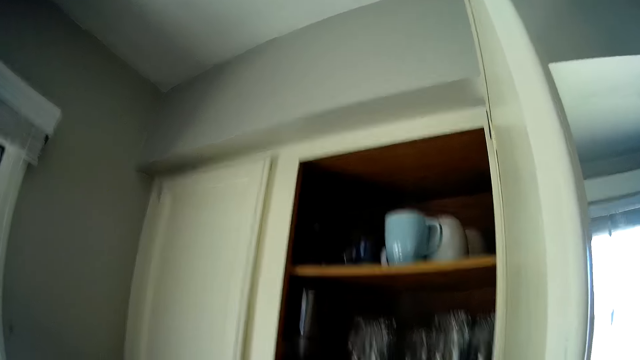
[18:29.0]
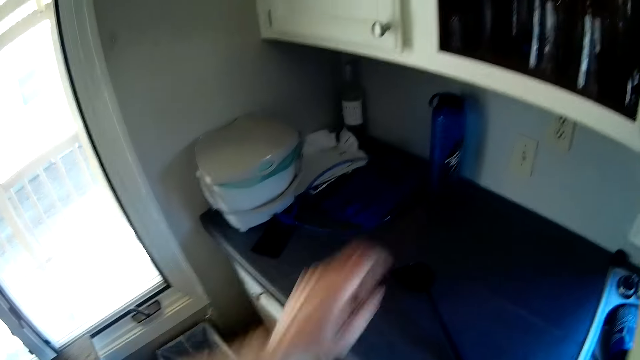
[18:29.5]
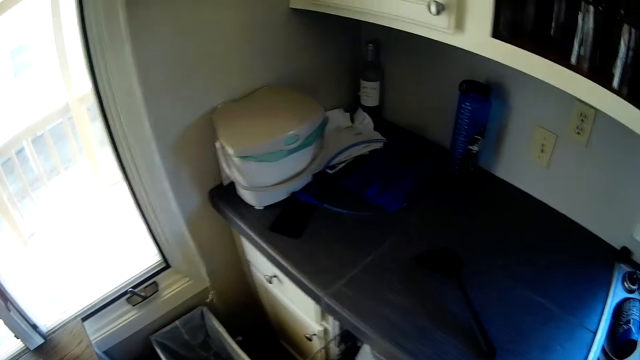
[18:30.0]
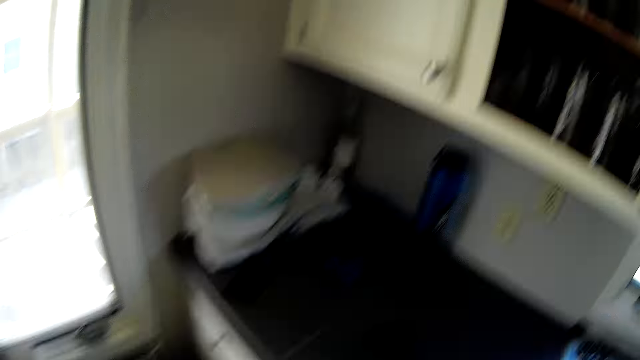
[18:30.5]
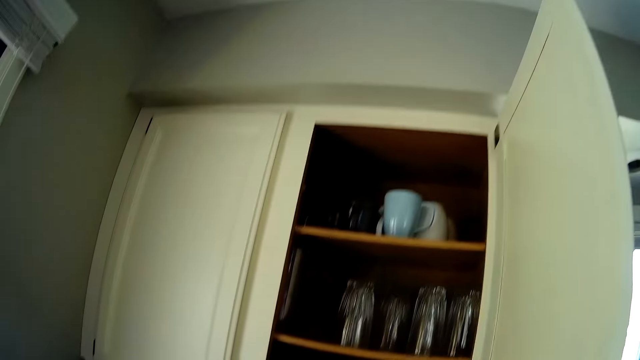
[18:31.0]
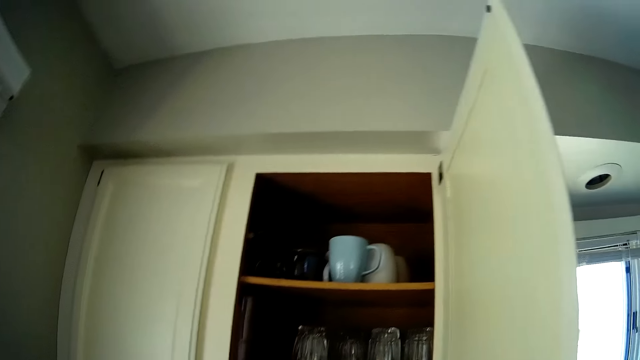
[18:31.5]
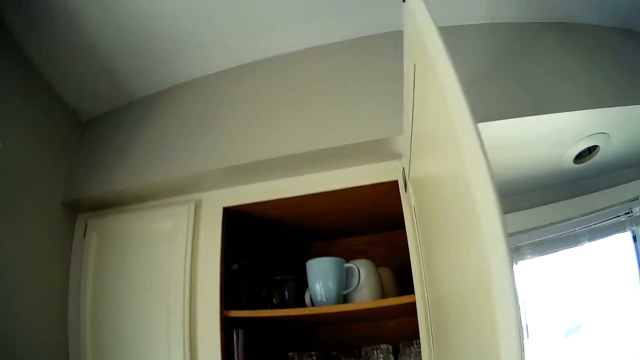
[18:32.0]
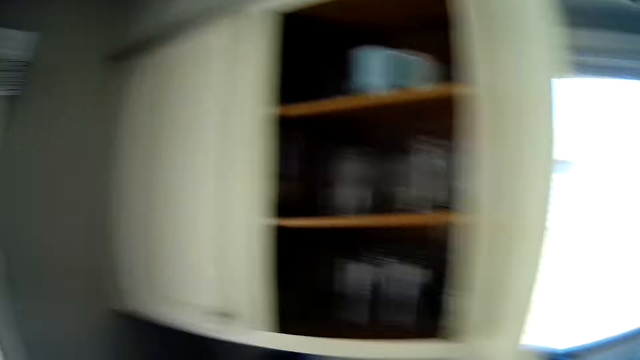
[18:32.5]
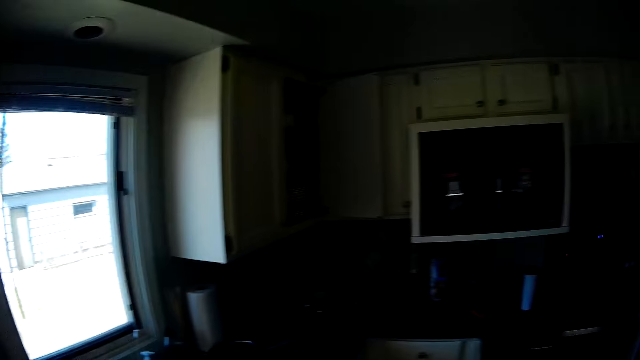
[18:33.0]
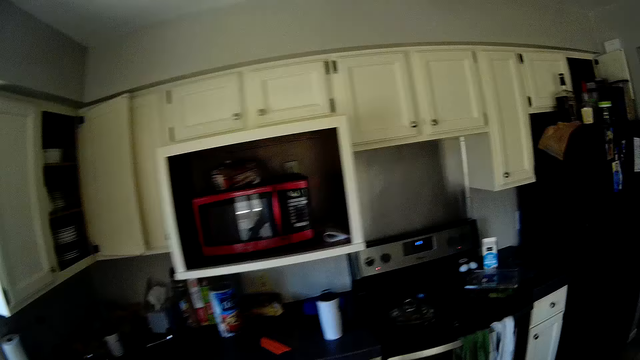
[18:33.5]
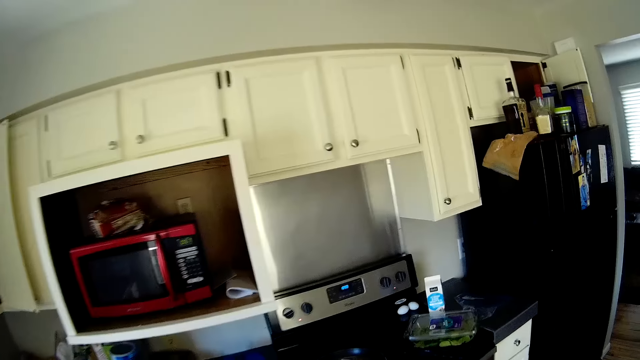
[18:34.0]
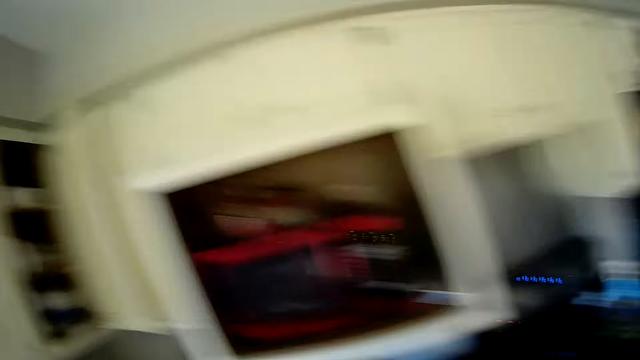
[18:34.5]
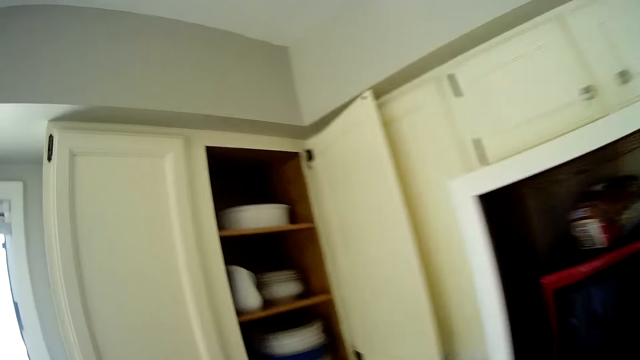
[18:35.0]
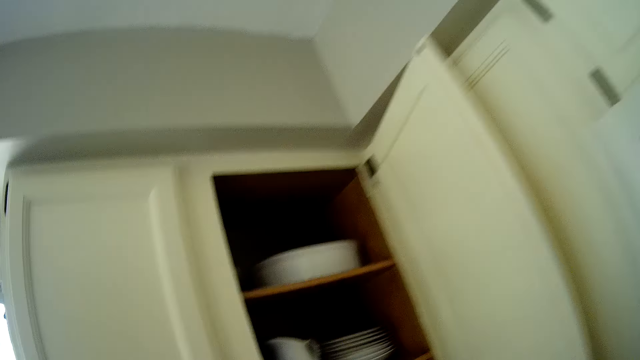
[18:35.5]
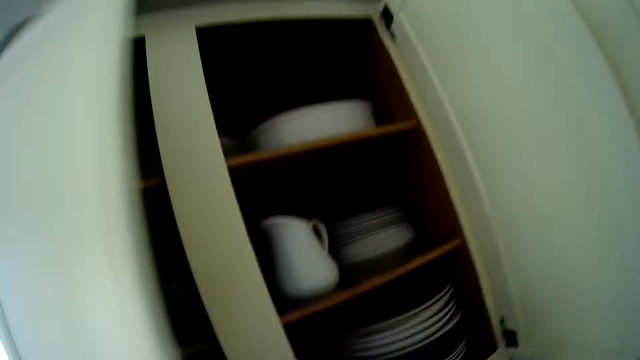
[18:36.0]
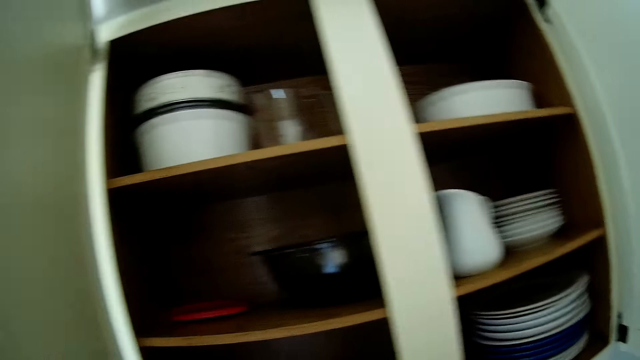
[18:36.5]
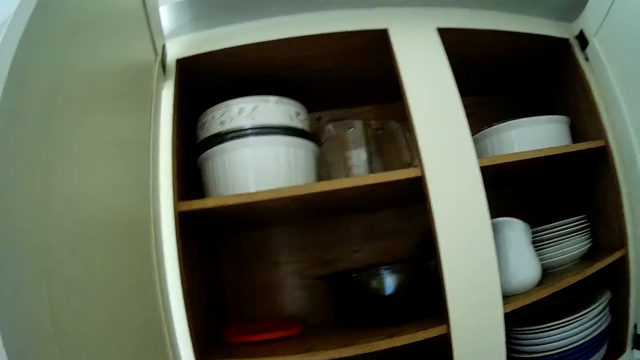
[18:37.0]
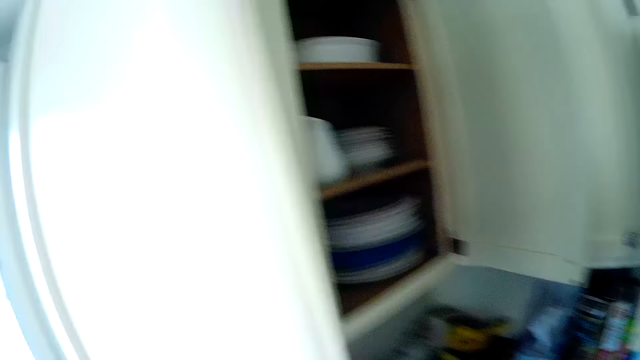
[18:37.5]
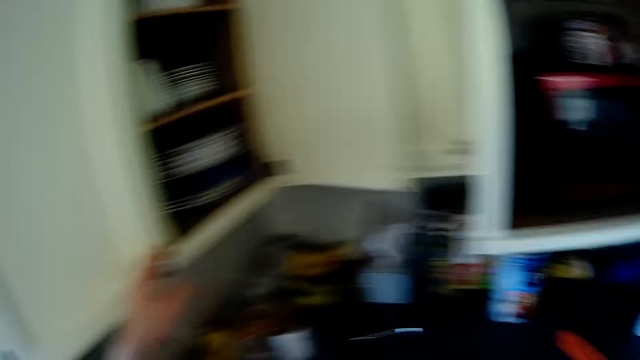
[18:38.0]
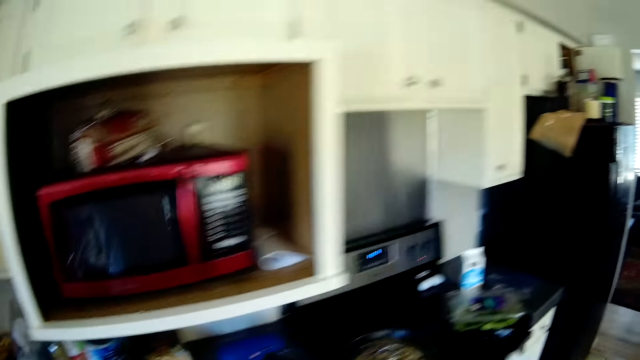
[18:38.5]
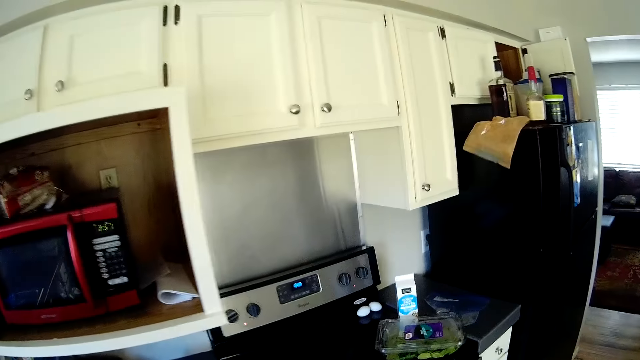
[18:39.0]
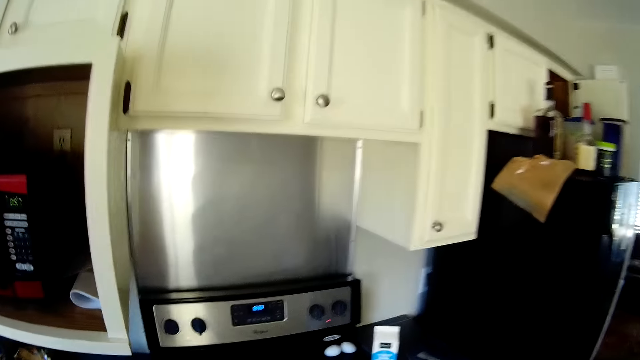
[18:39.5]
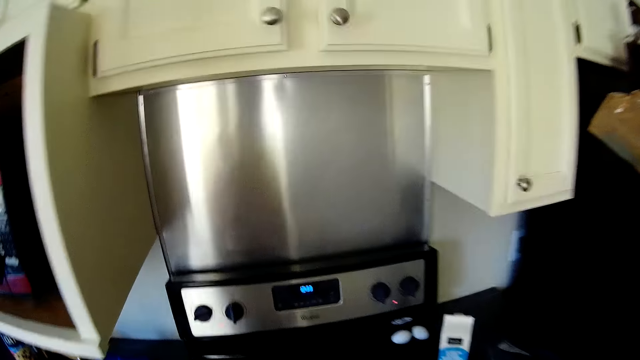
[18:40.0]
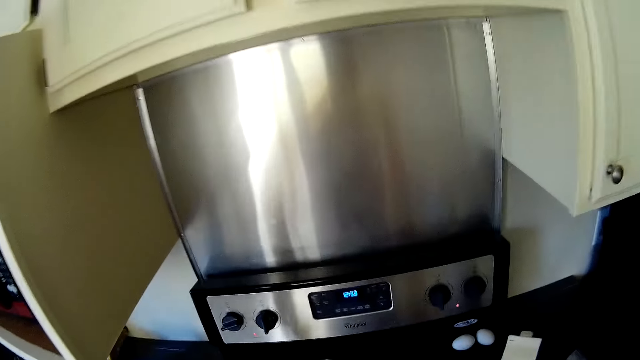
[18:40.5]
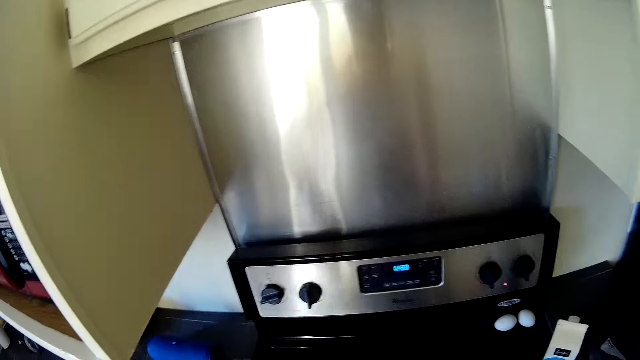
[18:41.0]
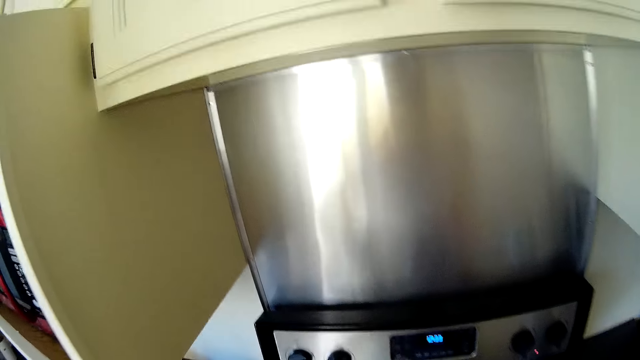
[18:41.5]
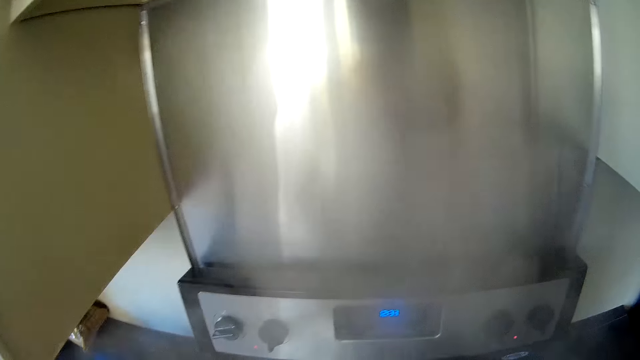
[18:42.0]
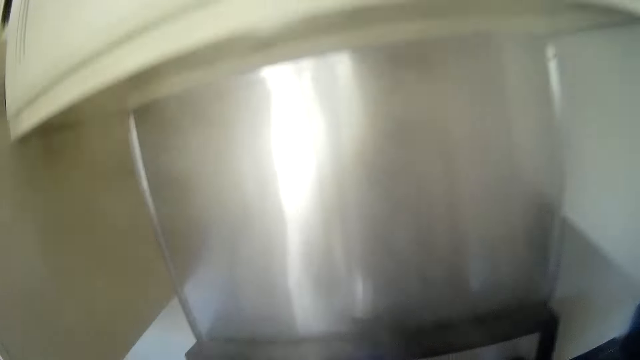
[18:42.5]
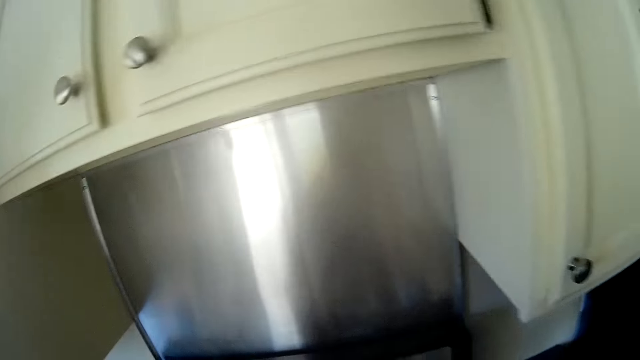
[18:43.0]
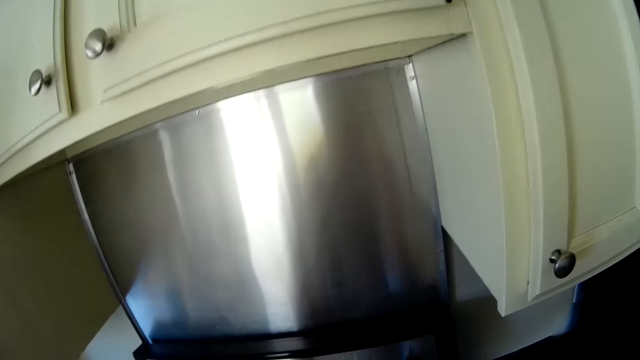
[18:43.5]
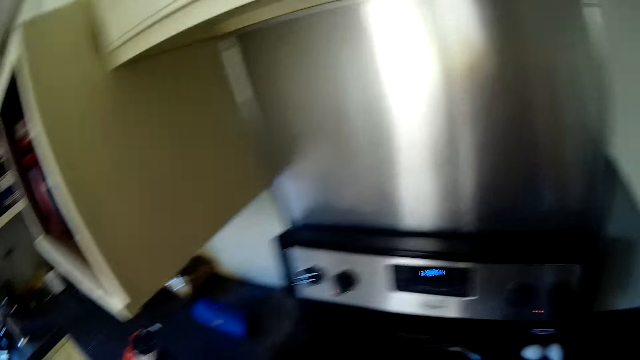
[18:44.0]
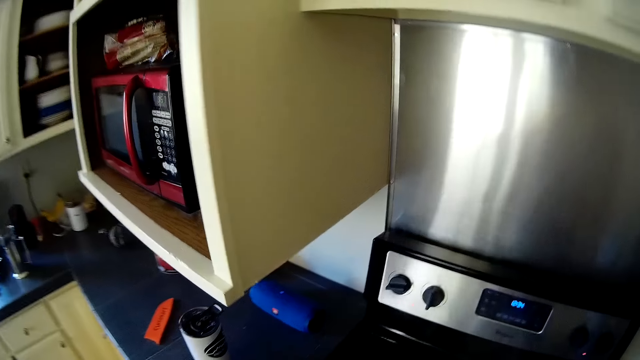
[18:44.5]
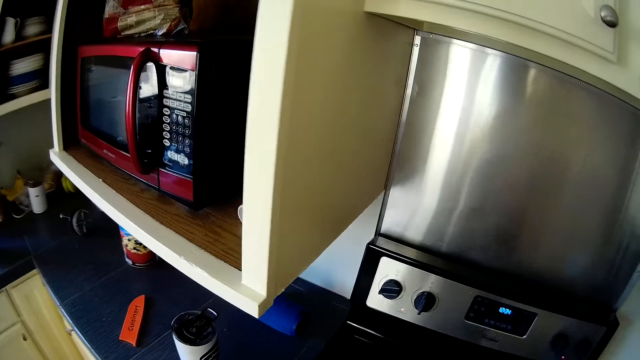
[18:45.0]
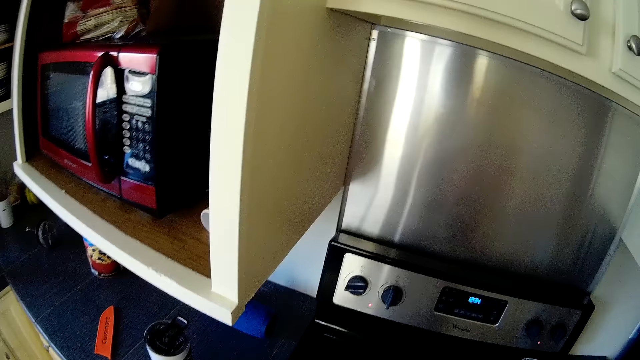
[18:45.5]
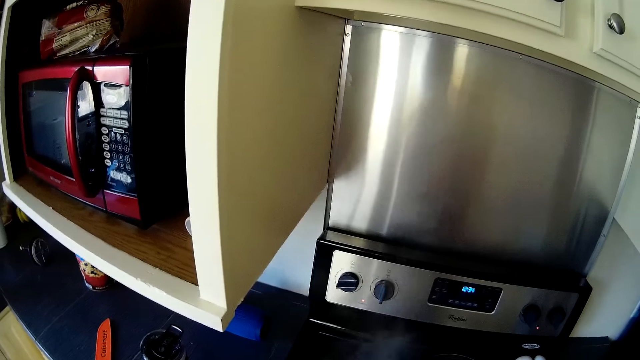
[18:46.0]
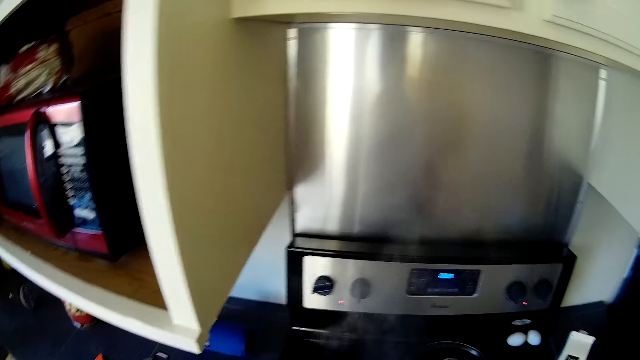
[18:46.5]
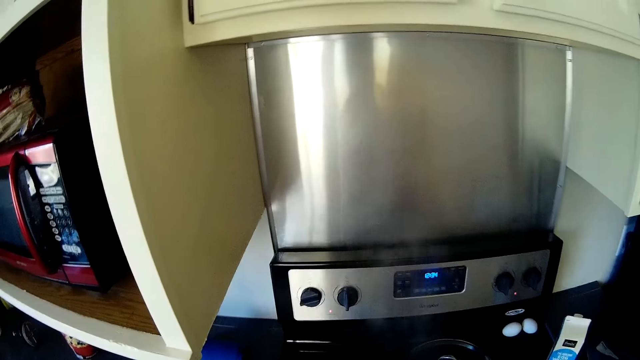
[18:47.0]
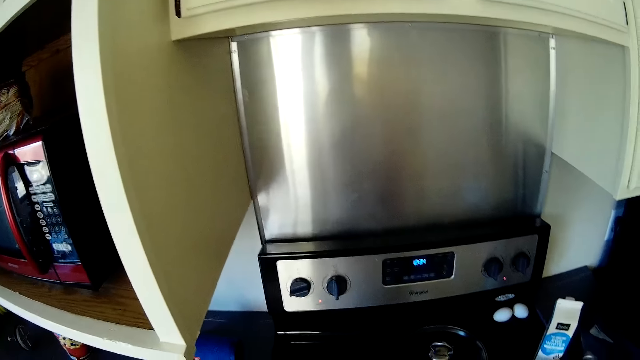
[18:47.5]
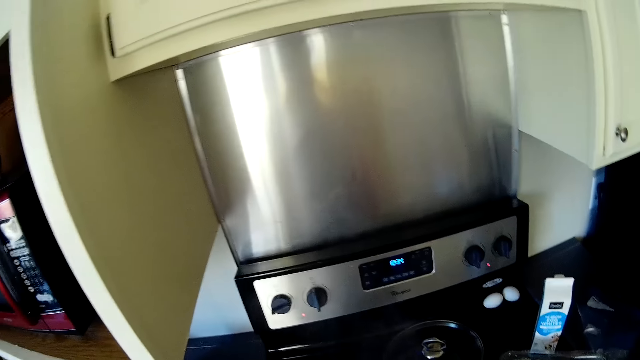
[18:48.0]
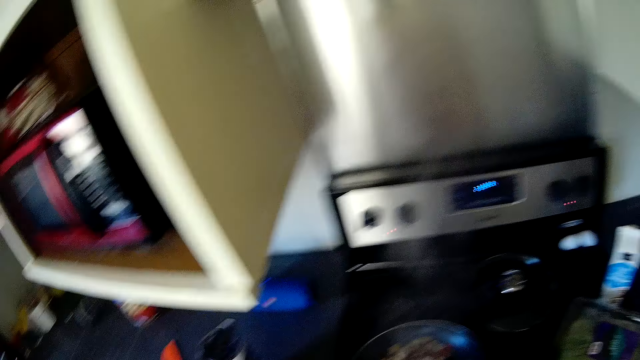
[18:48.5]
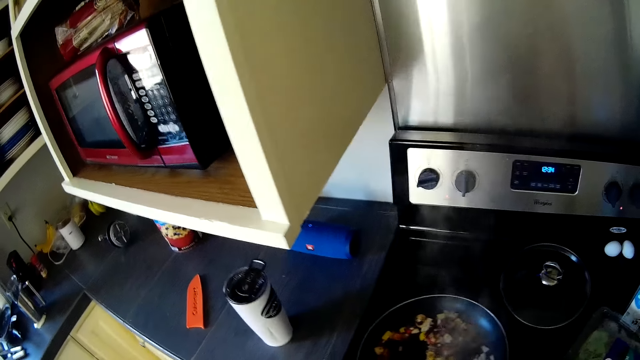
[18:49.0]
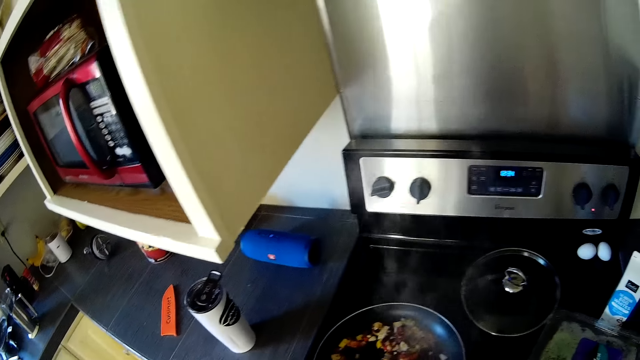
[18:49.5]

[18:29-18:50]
The camera wearer stares around the kitchen. He moves around the kitchen. He opens another kitchen cabinet with his left hand. He closes the kitchen cabinet with his left hand. He moves around the kitchen. He does something. He stares around the kitchen.
